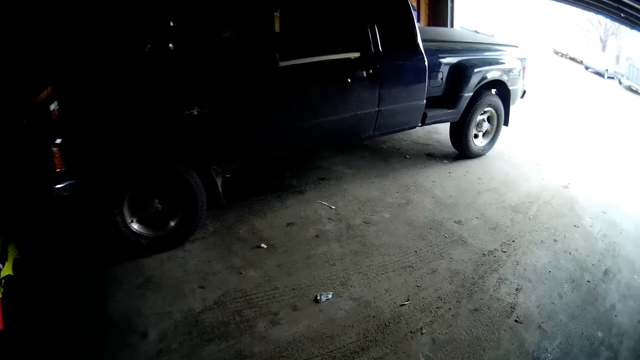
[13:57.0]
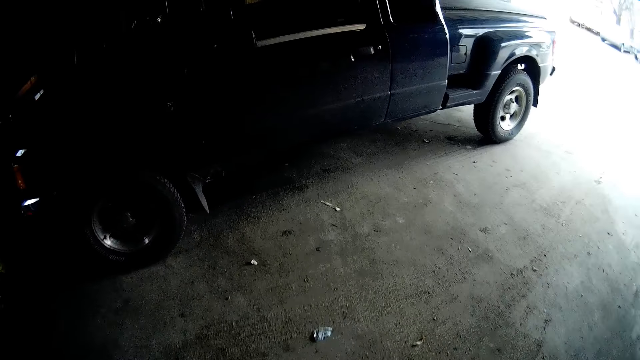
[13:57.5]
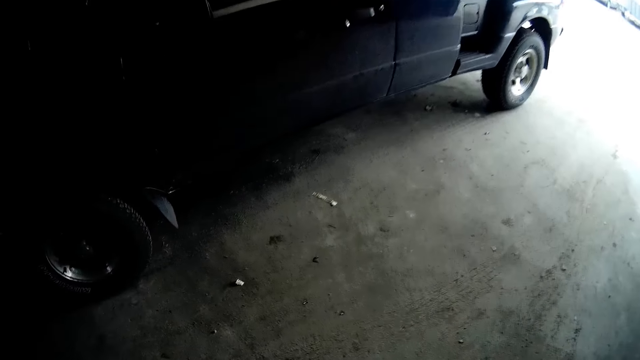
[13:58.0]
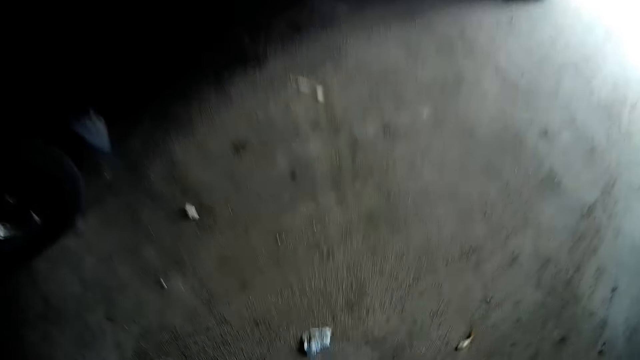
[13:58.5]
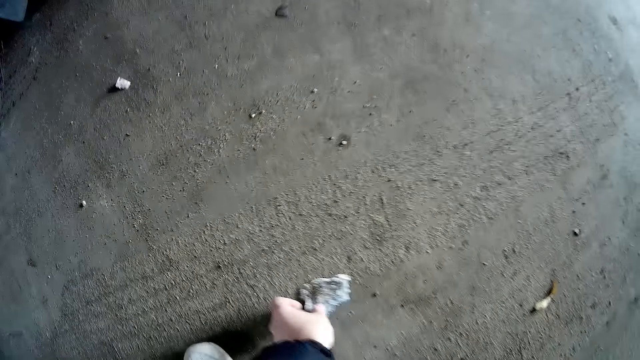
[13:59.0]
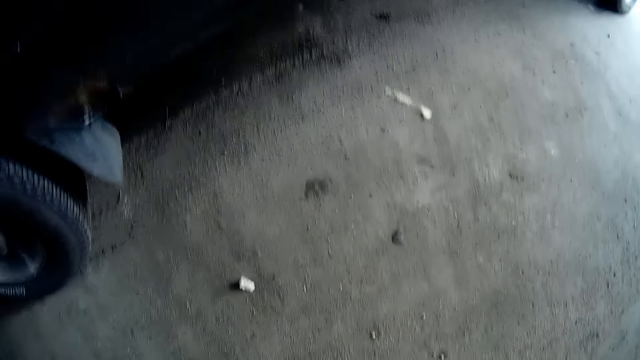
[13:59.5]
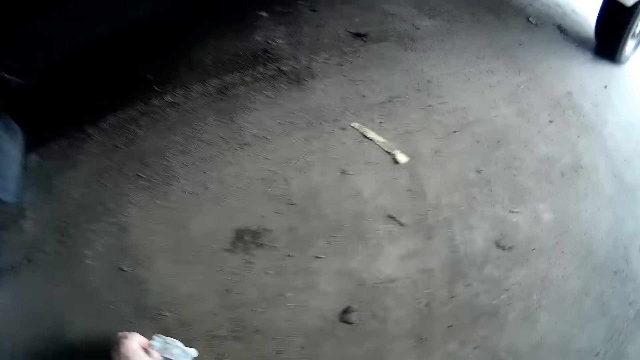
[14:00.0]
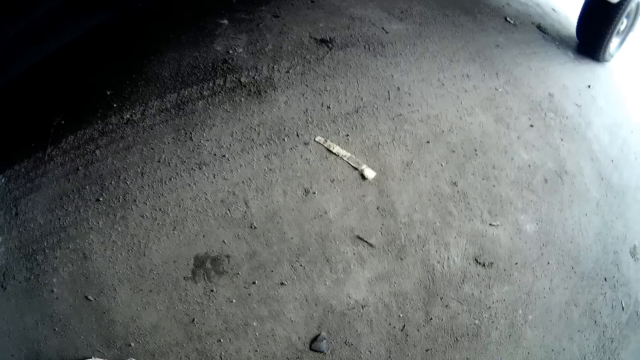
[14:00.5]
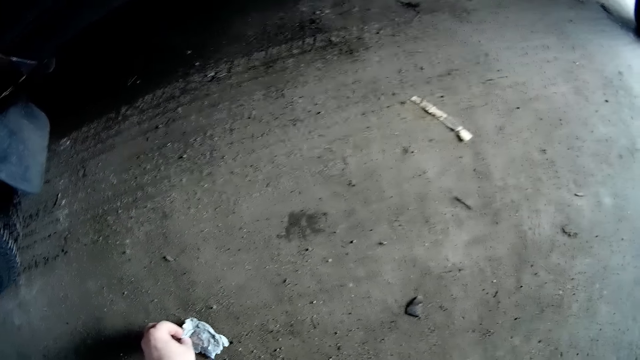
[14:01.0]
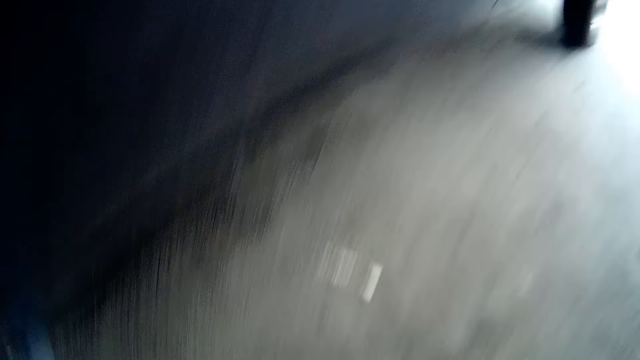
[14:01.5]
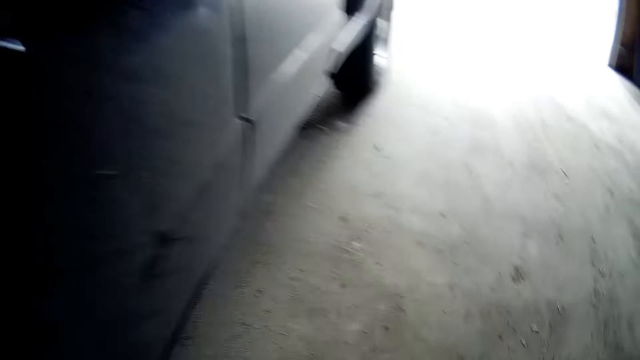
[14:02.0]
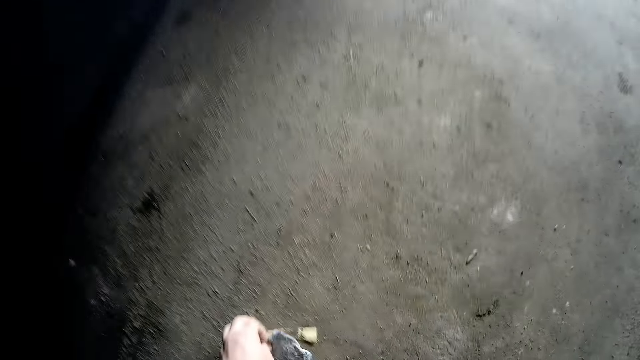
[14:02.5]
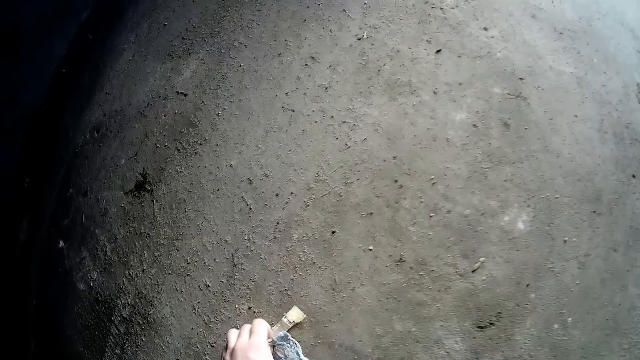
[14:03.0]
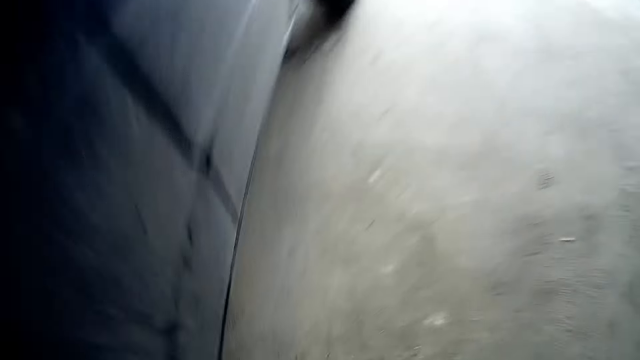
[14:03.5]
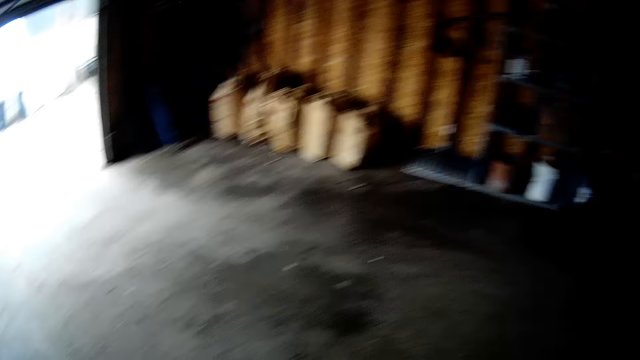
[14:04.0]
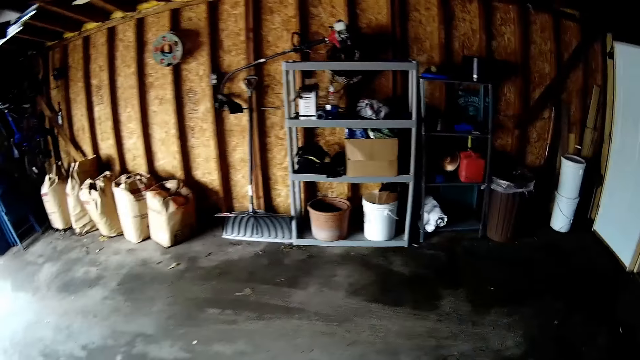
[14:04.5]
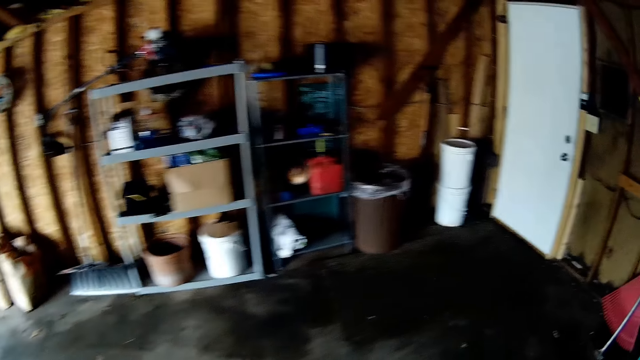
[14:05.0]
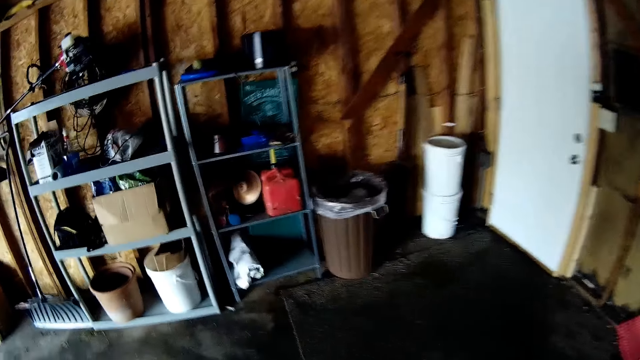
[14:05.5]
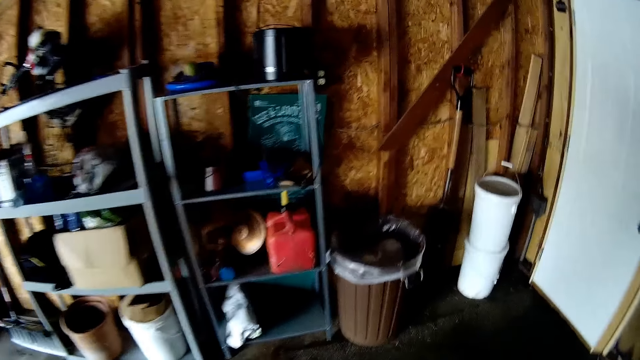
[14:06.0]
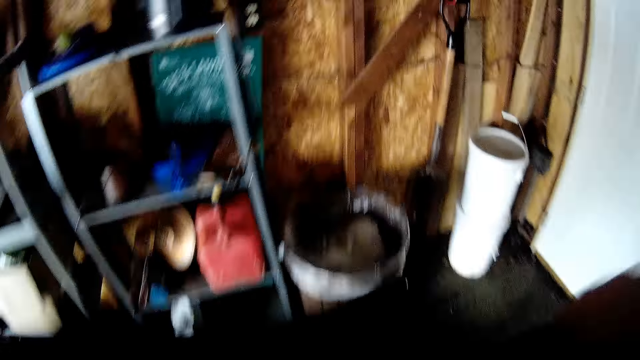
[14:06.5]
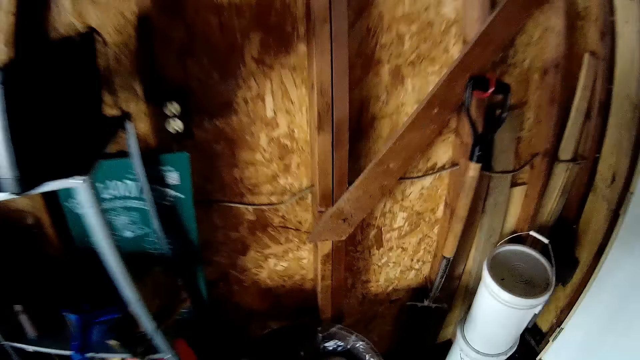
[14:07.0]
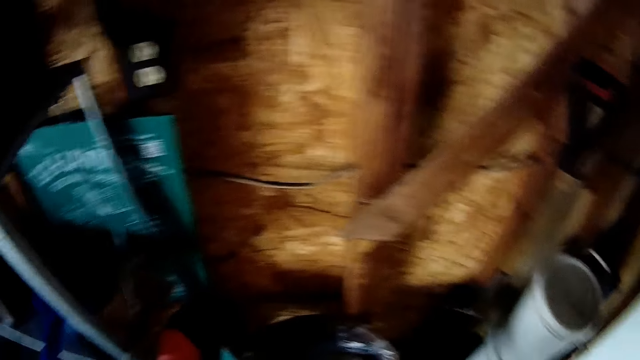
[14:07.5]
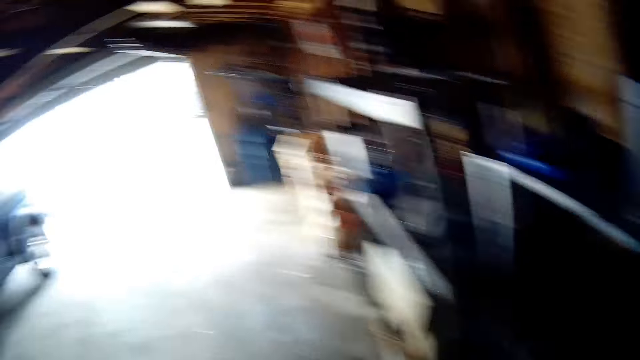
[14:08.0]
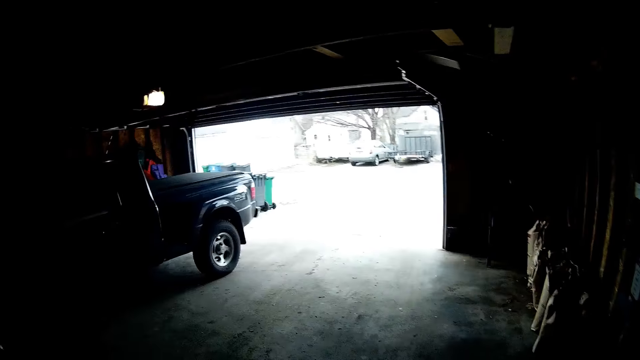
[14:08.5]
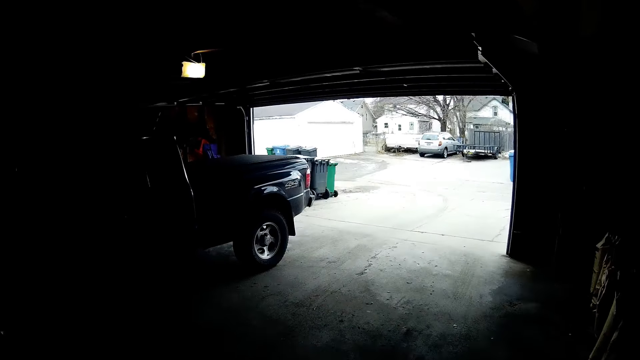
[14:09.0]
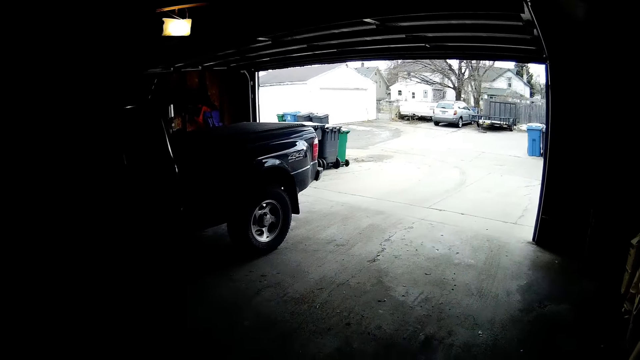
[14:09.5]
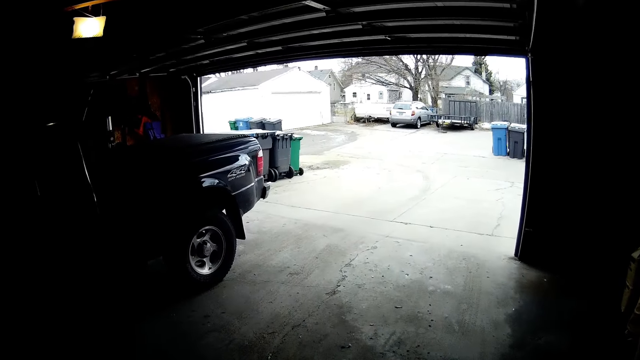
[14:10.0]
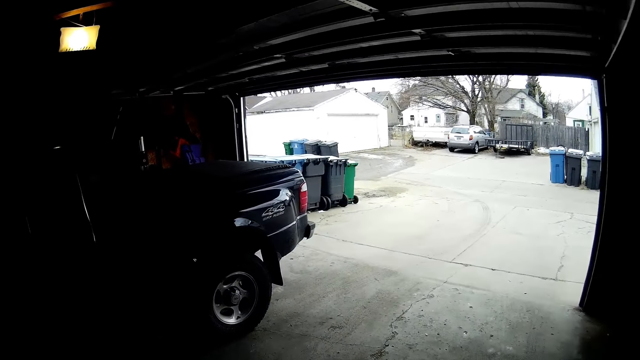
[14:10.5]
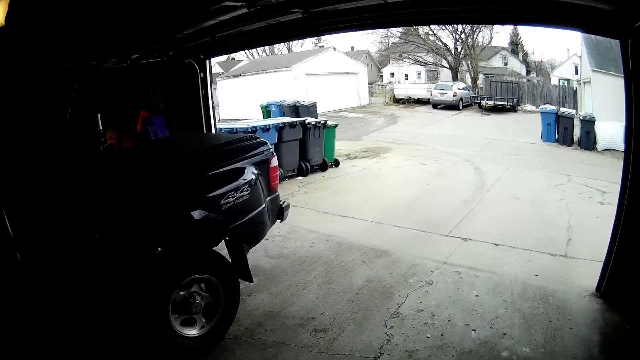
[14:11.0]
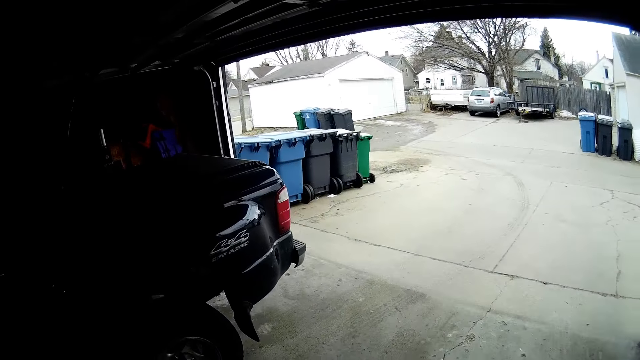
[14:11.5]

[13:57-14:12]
The camera wearer picks up papers or garbage on the floor. They walk towards the dustbin. They throw the garbage on the dustbin. They walk towards the exit.

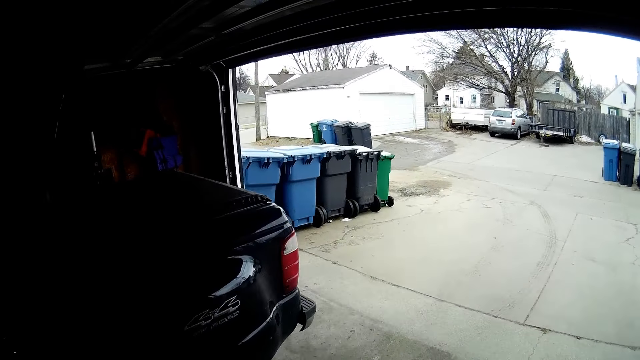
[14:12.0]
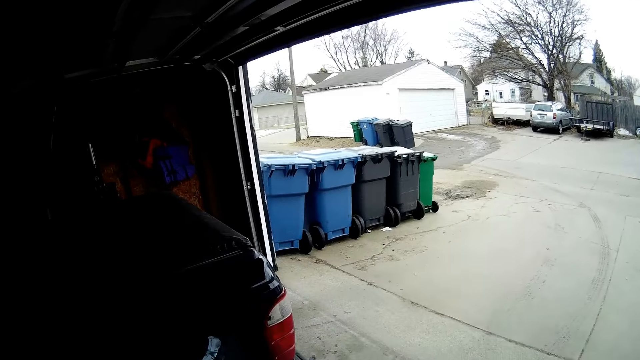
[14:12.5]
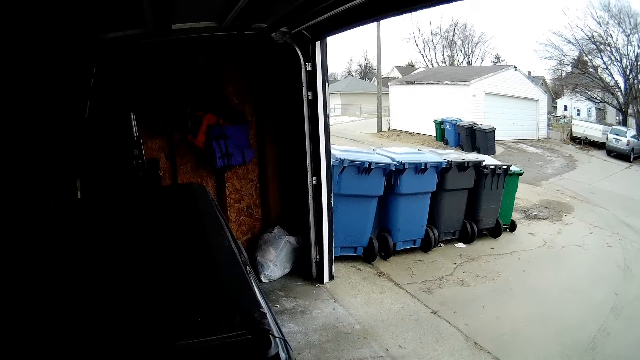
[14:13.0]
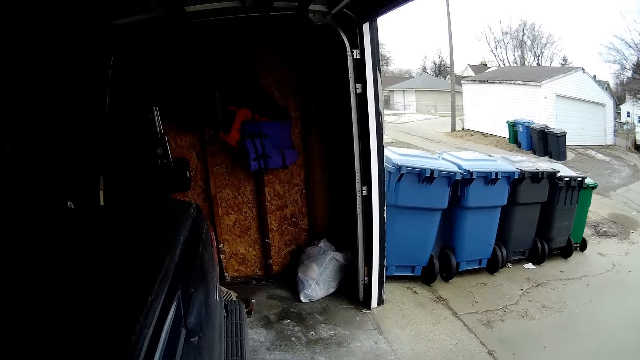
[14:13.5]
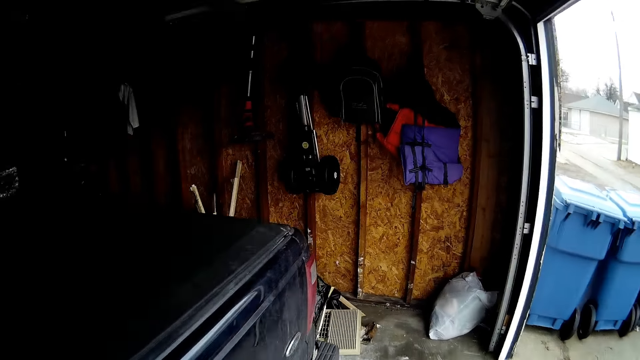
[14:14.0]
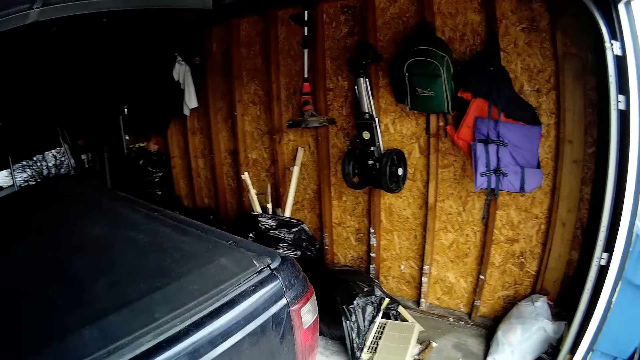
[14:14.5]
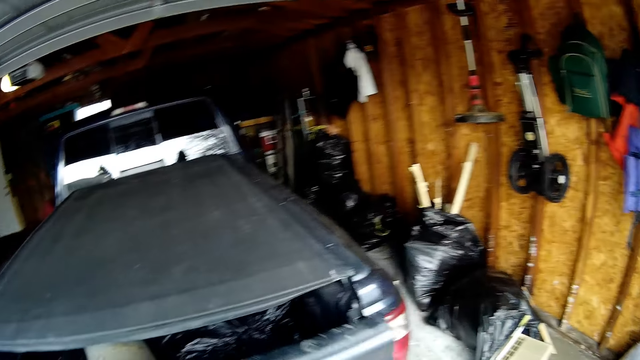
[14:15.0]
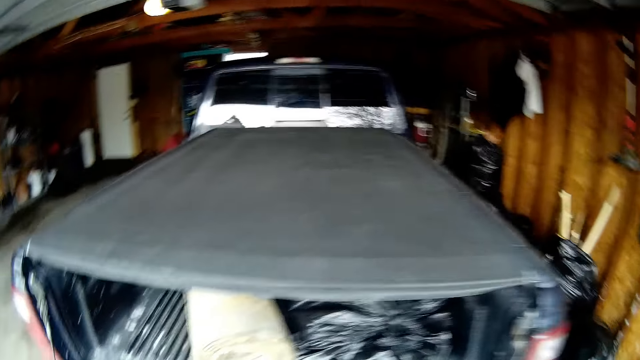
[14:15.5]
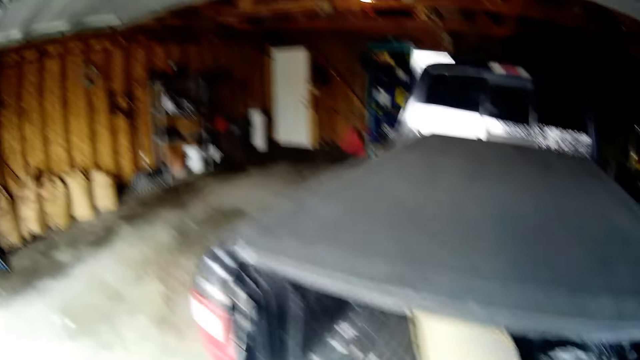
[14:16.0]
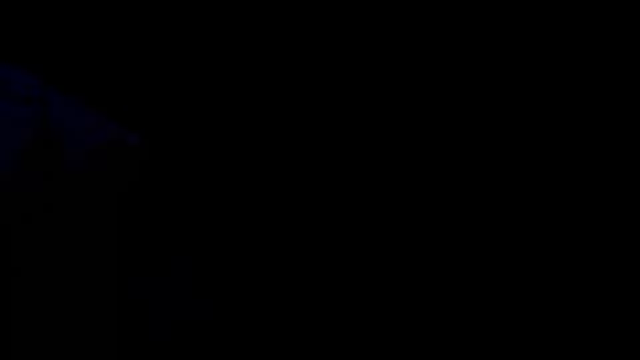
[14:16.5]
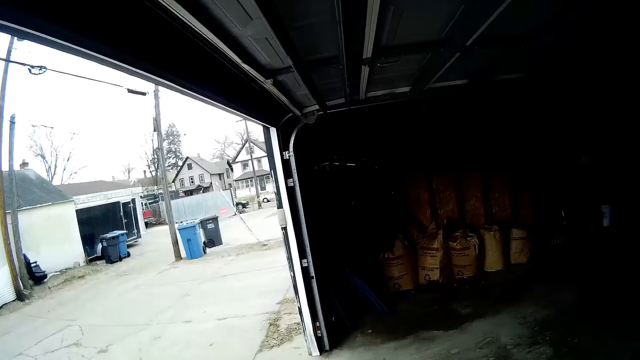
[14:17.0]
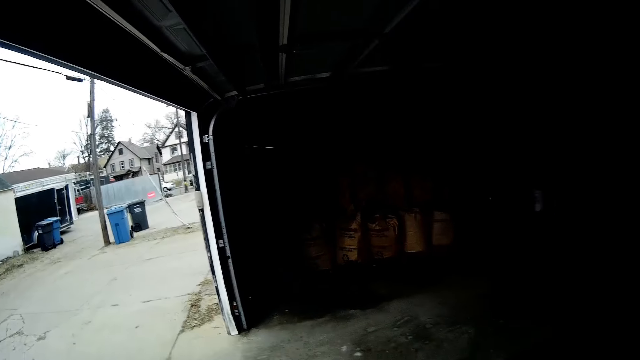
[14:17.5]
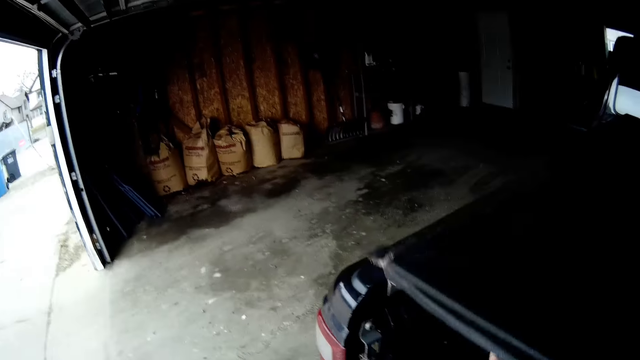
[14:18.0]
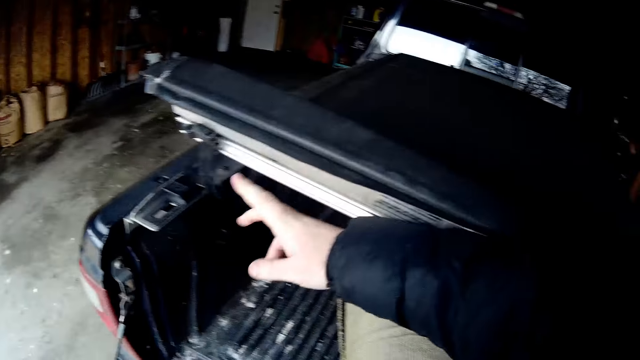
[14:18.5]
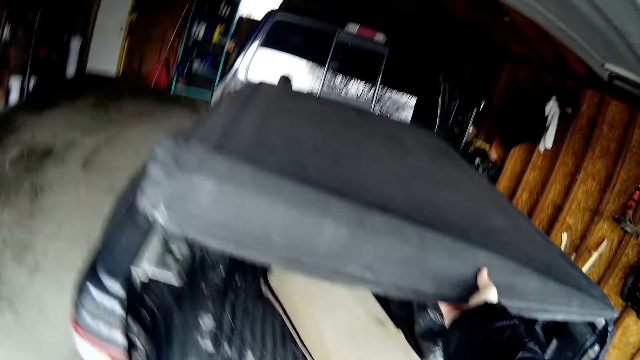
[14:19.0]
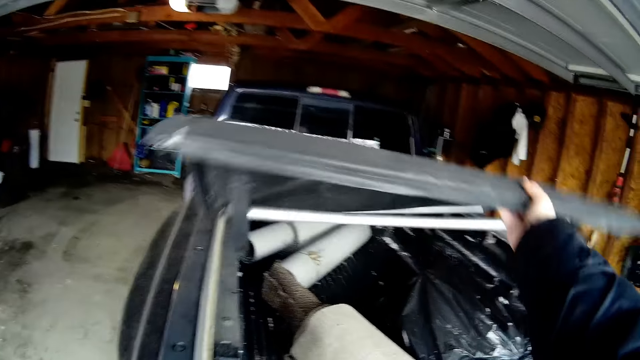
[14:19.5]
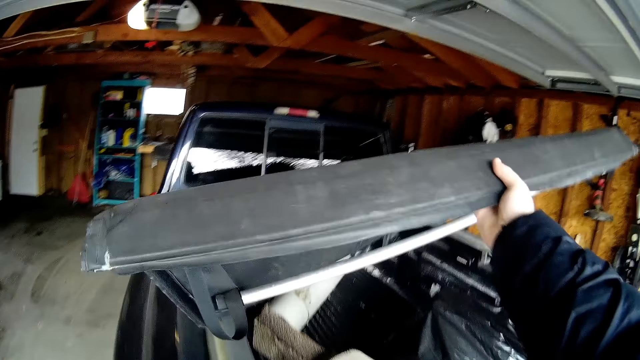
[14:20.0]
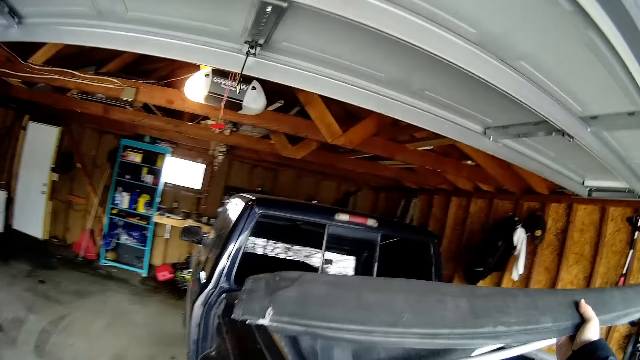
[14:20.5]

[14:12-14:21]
The camera wearer stops walking. They open a car boot. They look at the dustbins. They raise the cover.
